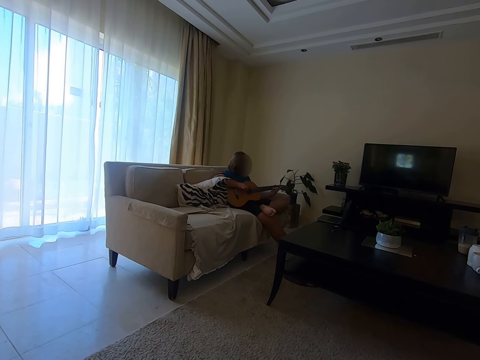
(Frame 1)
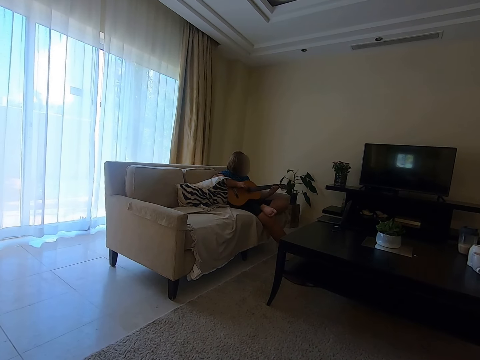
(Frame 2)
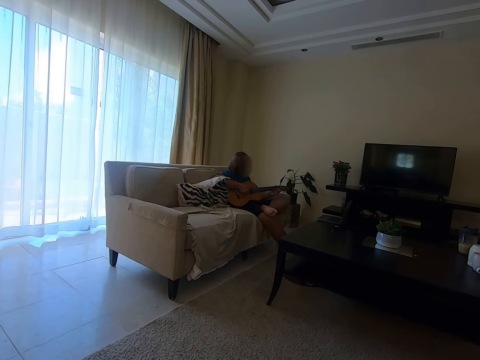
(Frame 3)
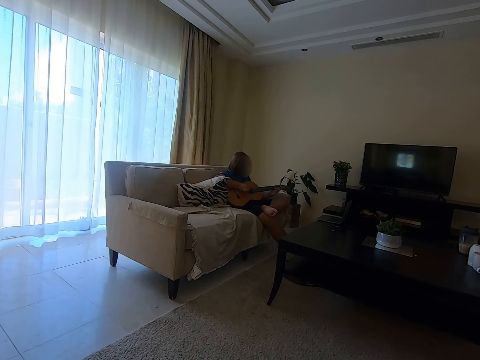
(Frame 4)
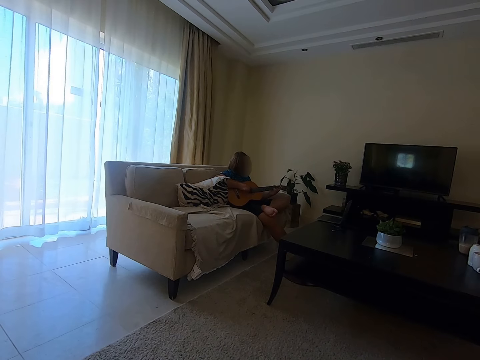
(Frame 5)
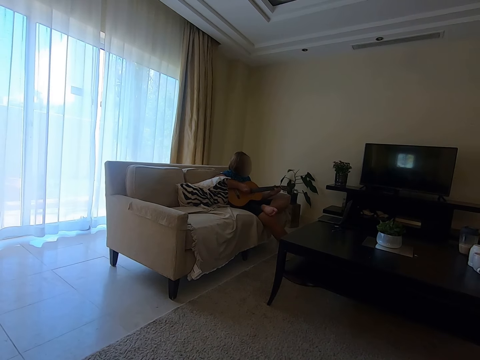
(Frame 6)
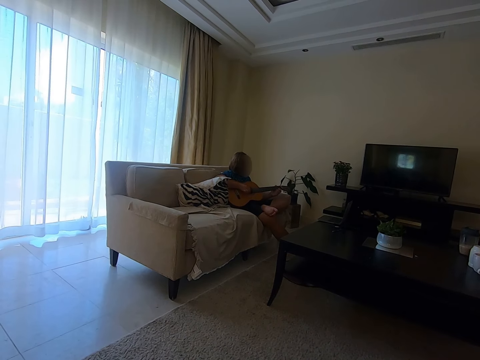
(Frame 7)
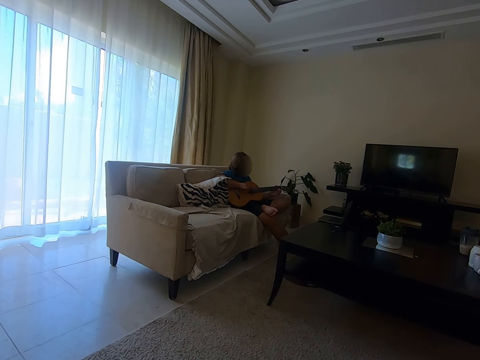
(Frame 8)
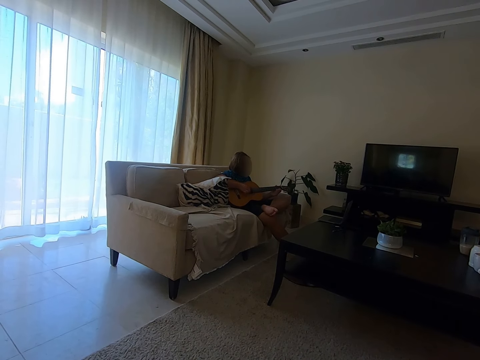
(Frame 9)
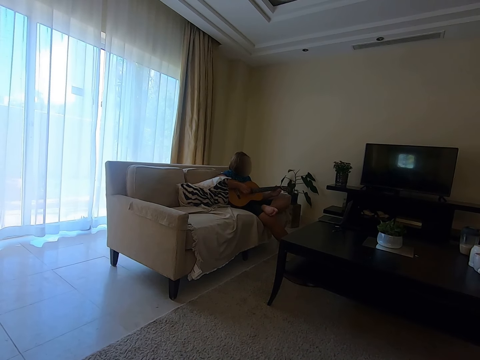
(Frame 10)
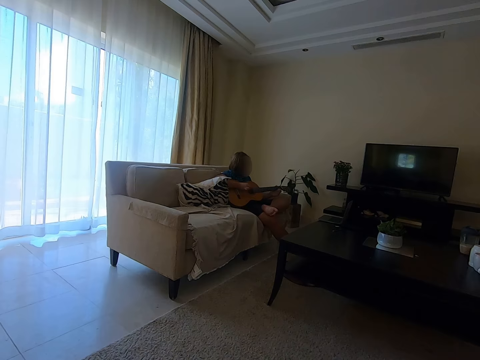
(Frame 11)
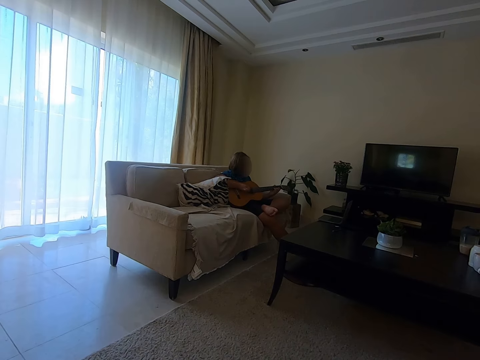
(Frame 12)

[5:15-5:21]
A woman plays the guitar.

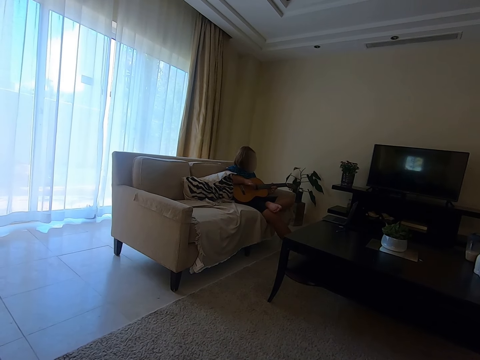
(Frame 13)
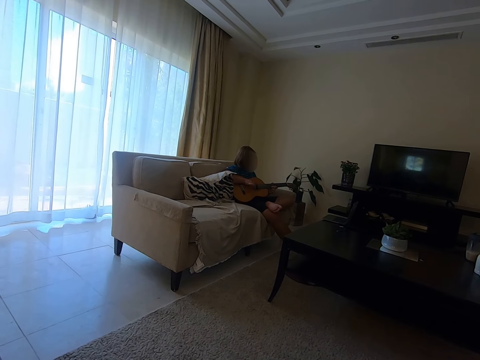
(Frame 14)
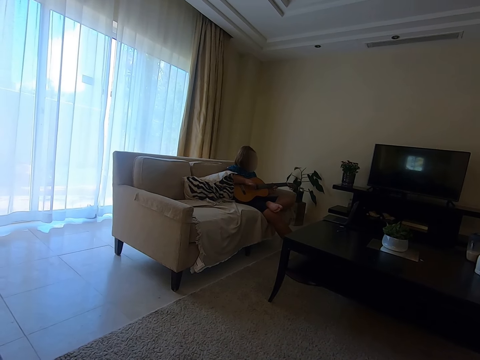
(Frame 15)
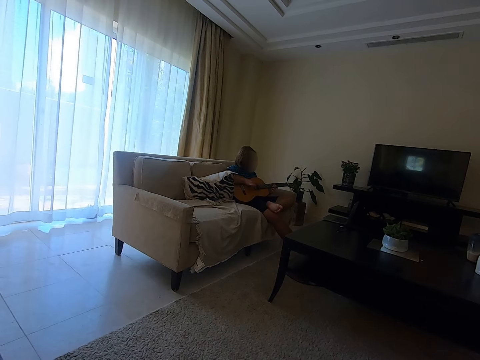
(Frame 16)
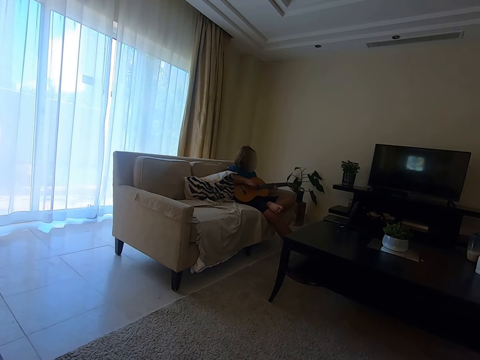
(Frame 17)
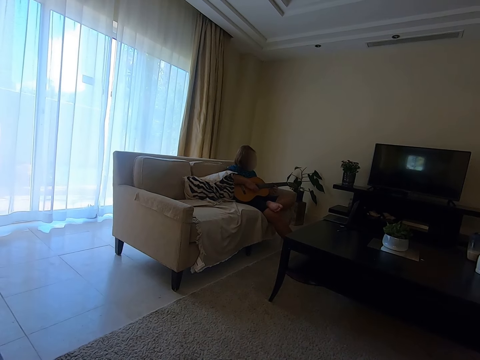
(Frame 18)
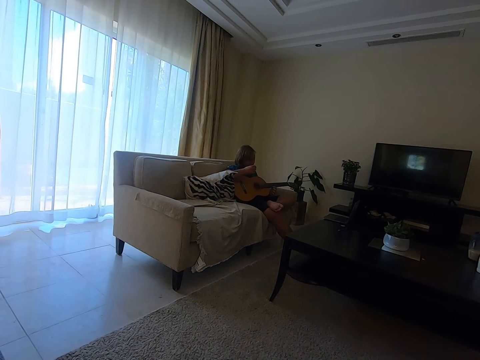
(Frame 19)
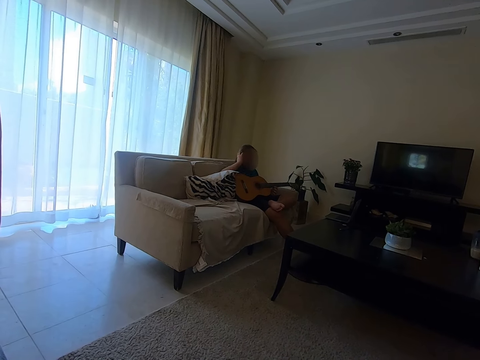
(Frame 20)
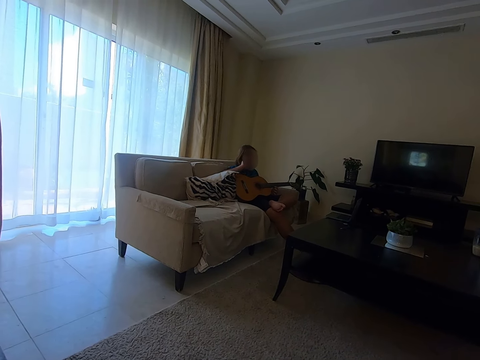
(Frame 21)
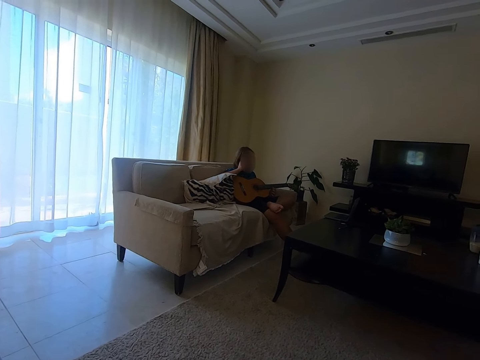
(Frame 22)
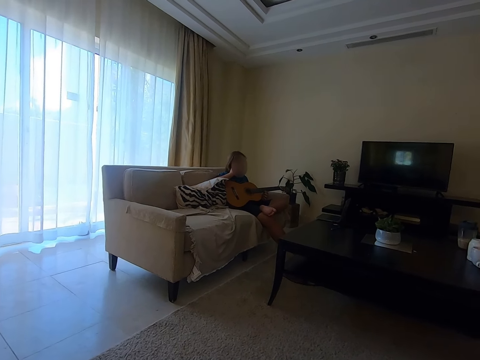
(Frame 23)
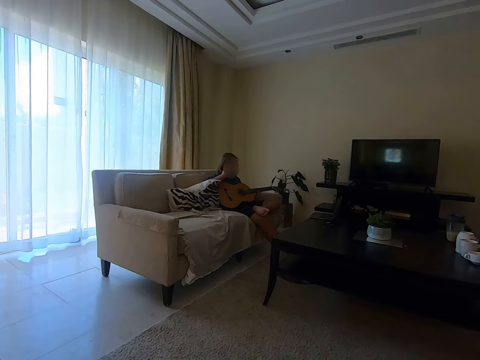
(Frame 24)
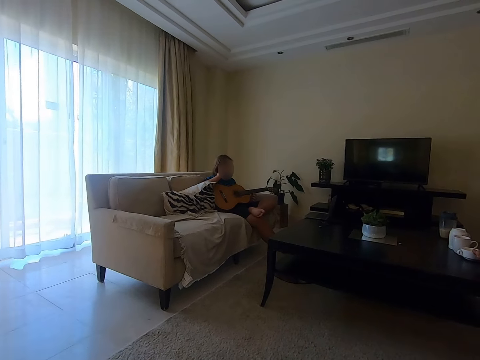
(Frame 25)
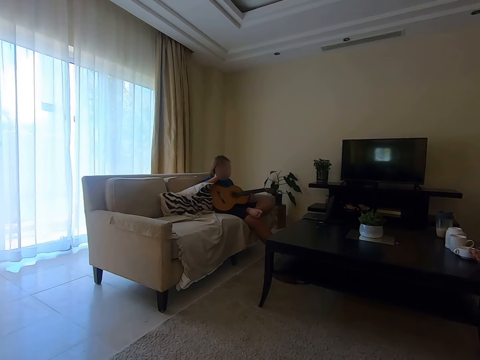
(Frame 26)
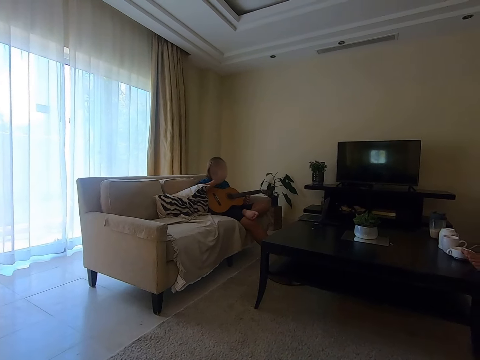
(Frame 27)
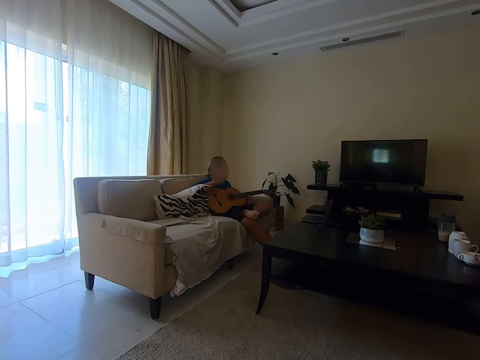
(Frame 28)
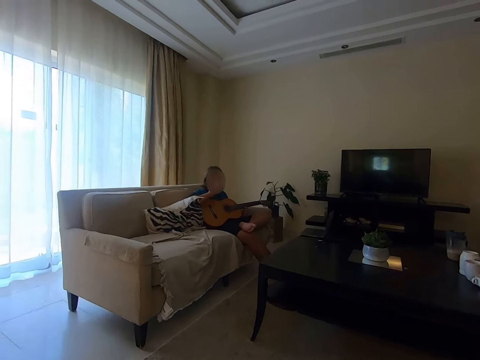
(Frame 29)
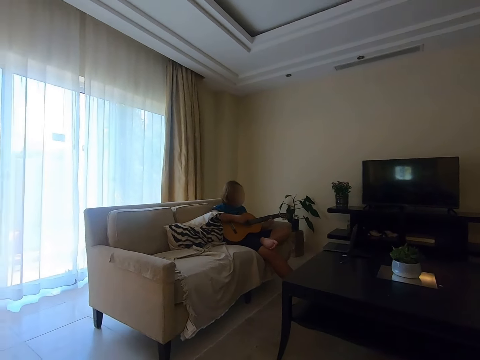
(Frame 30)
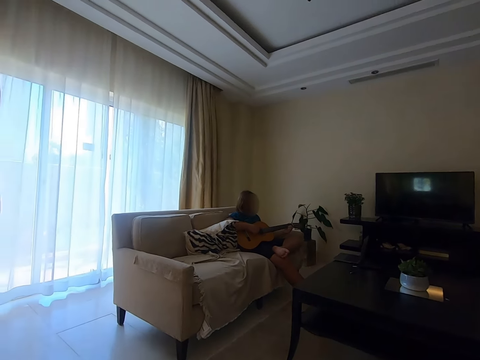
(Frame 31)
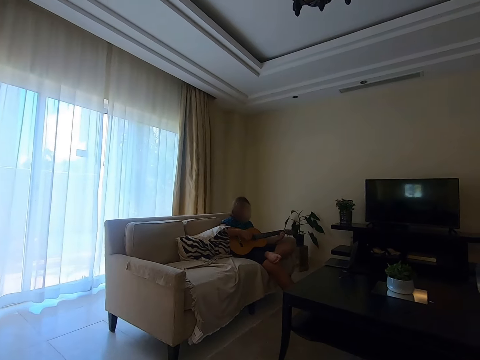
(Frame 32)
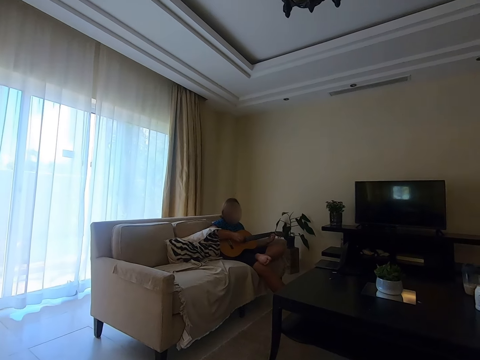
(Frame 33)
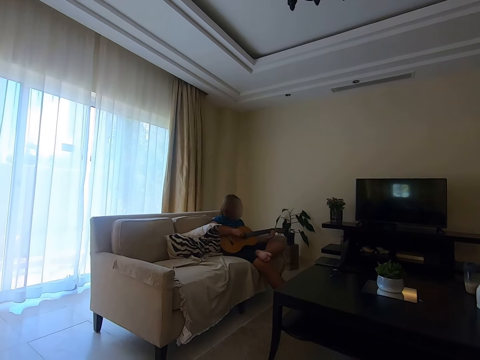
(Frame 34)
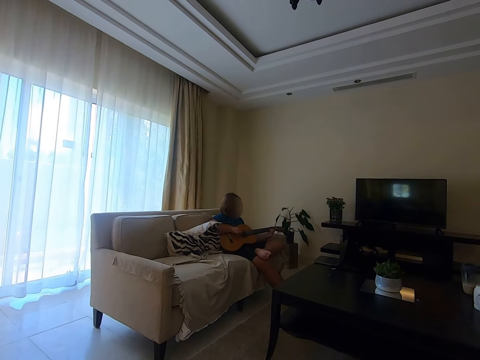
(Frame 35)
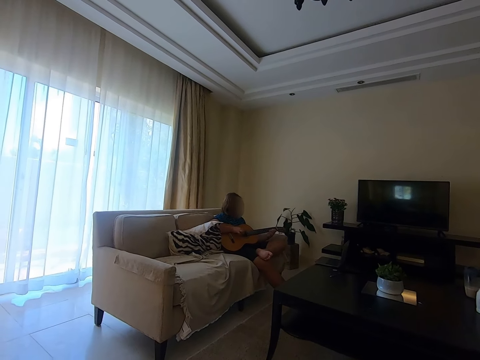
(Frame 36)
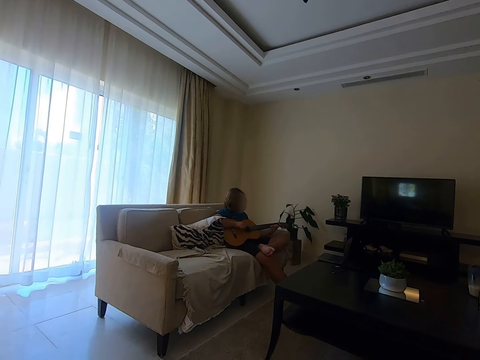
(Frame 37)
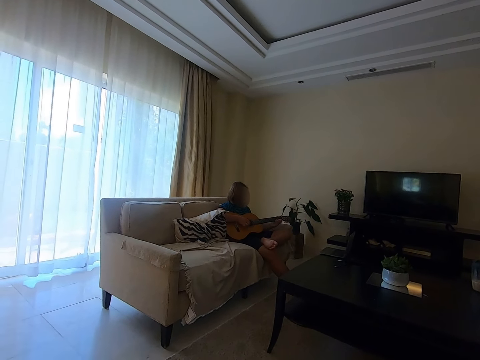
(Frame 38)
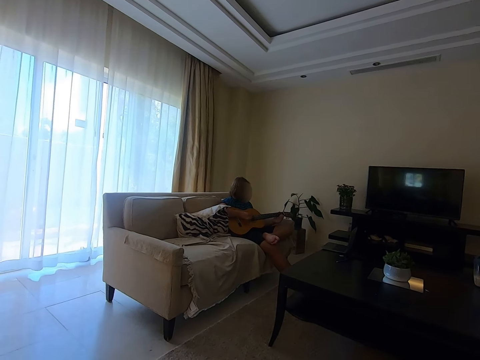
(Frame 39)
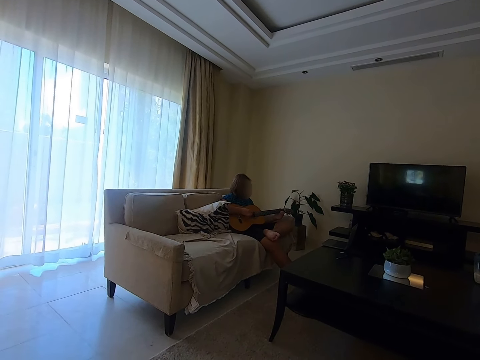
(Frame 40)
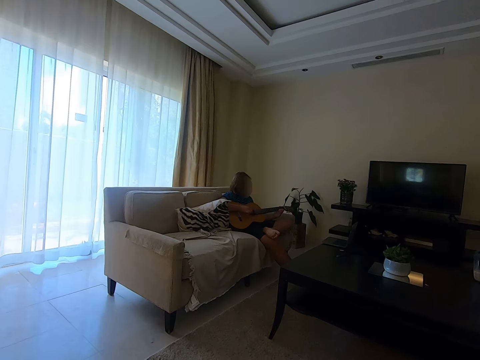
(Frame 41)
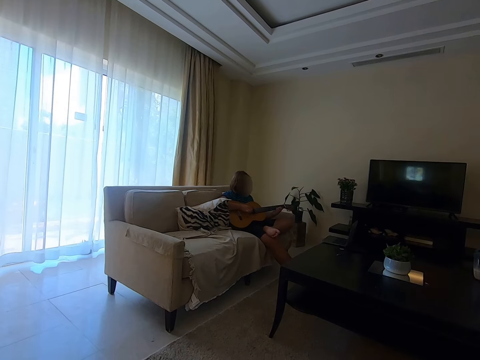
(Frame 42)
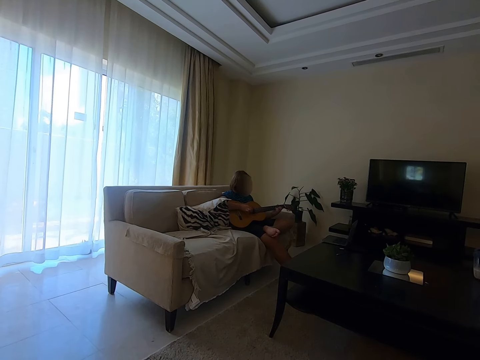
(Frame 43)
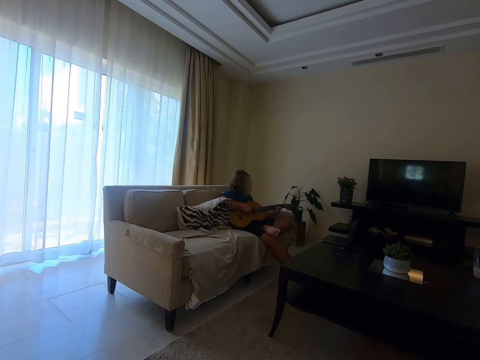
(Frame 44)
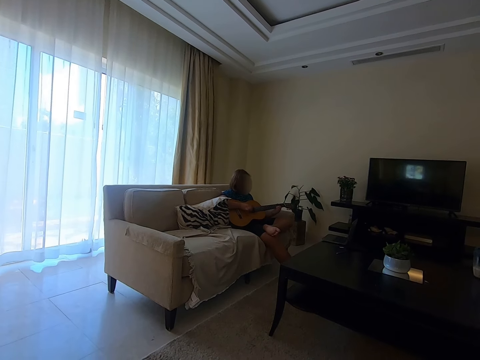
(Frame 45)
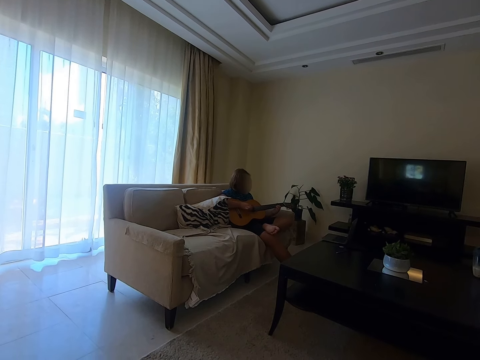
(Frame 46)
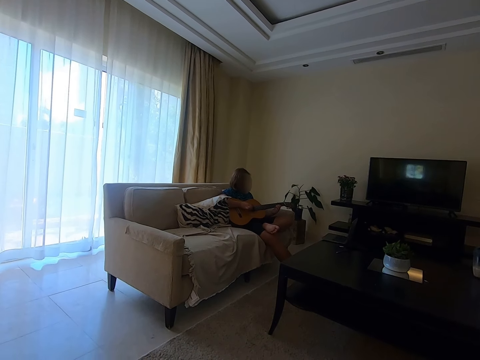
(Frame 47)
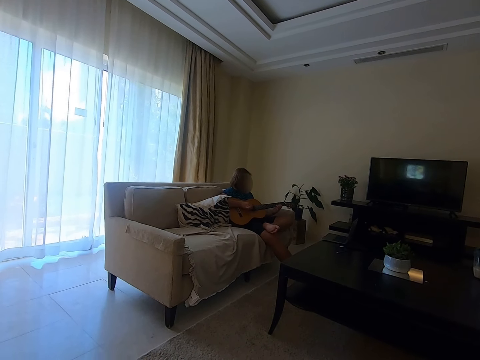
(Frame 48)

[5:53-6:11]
The camera wearer talks to a woman. The woman touches her hair. The woman plays the guitar.

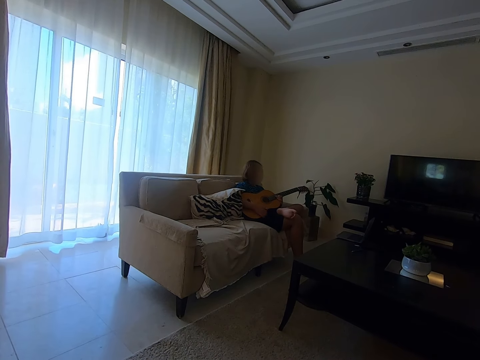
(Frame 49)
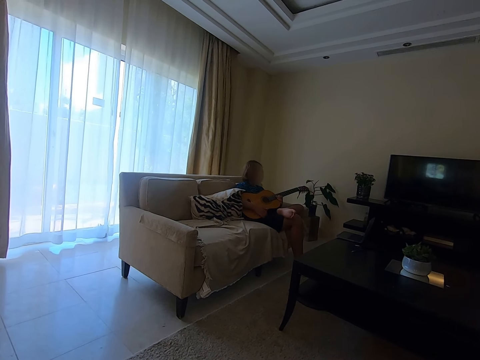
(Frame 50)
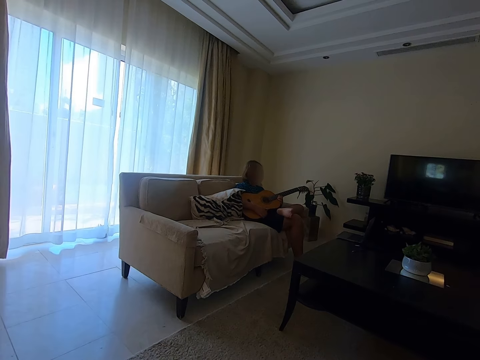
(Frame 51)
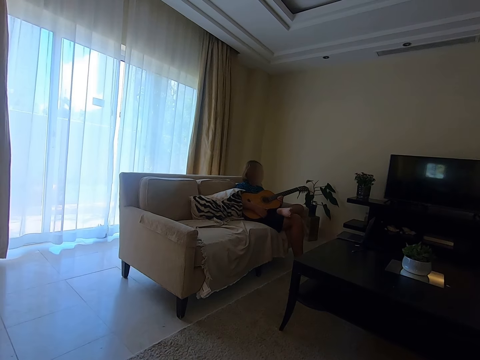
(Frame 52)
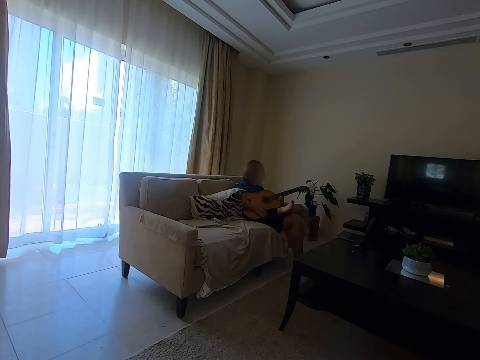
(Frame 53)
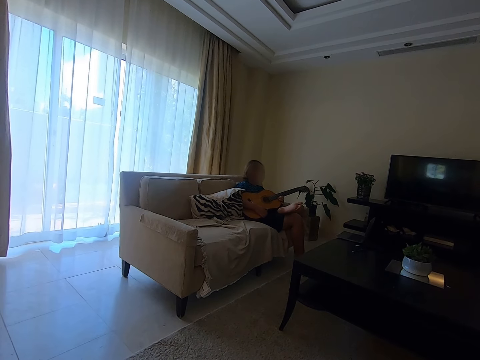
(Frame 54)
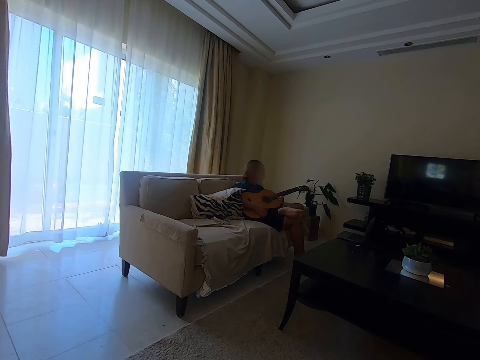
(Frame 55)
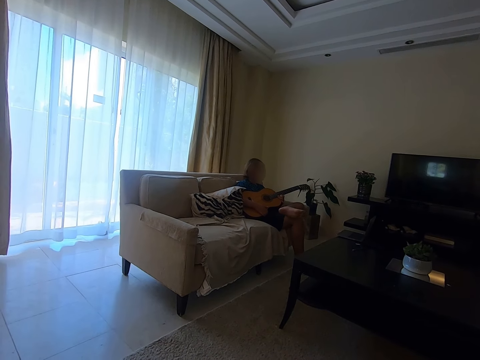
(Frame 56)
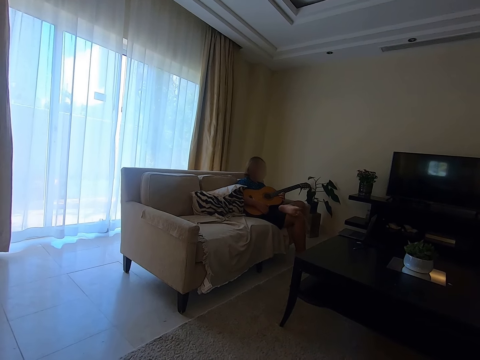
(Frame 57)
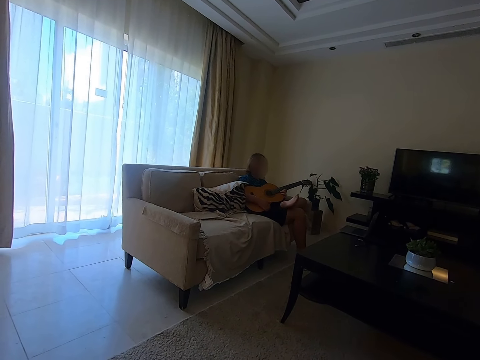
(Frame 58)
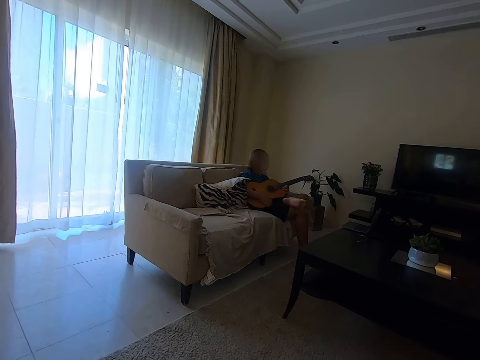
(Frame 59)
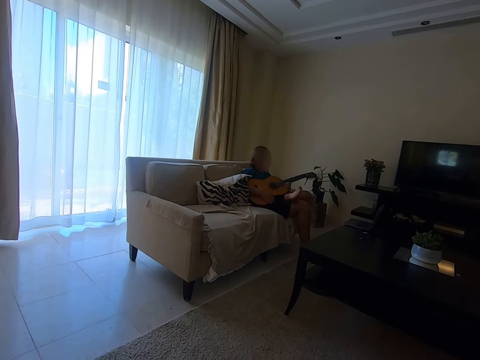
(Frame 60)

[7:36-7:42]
A woman holds the guitar.
